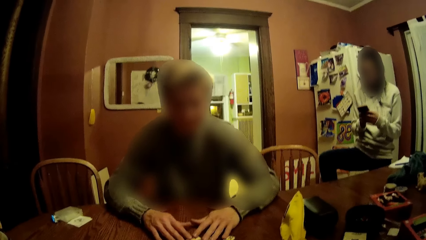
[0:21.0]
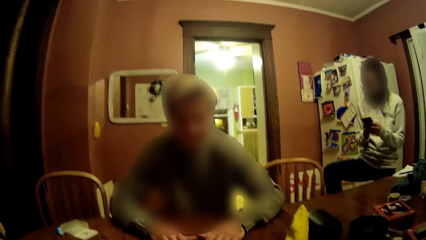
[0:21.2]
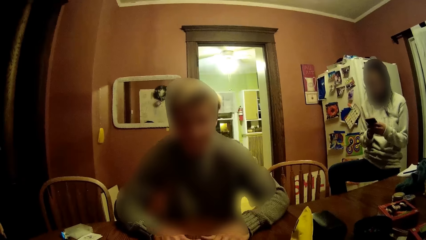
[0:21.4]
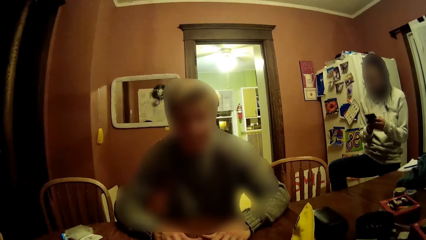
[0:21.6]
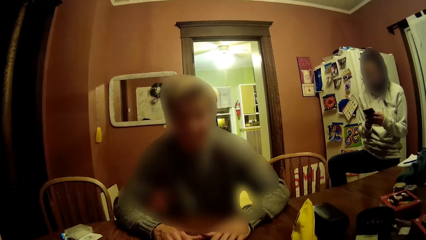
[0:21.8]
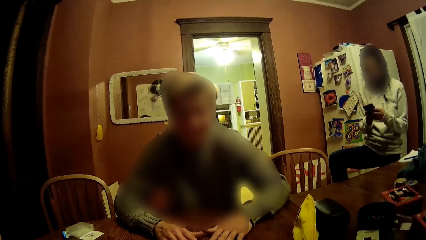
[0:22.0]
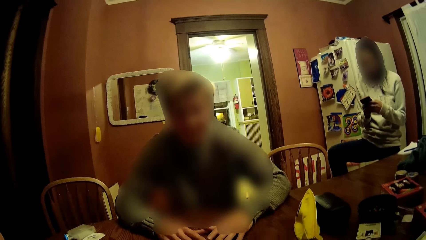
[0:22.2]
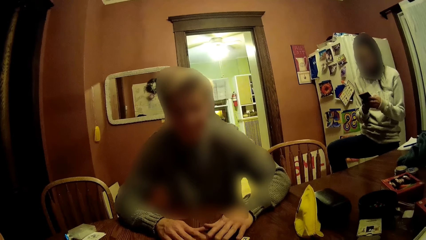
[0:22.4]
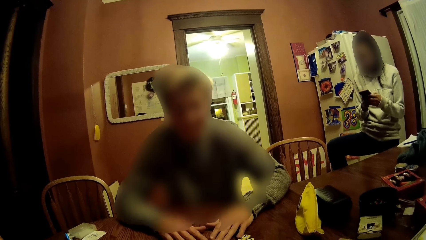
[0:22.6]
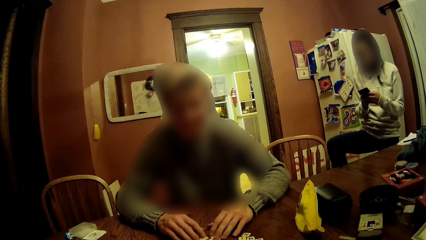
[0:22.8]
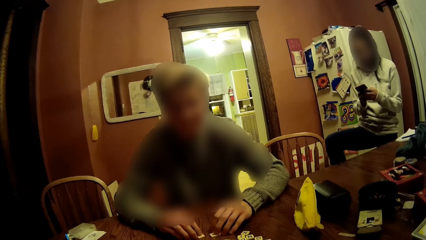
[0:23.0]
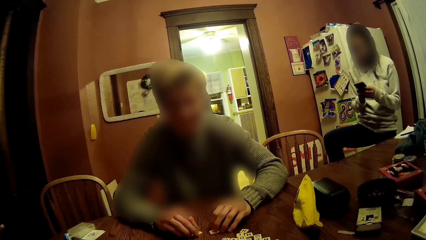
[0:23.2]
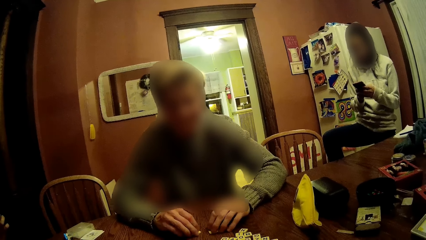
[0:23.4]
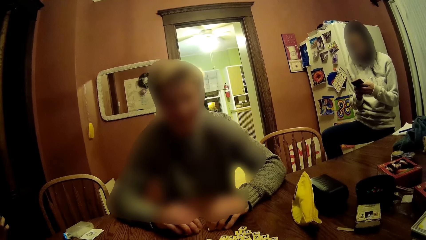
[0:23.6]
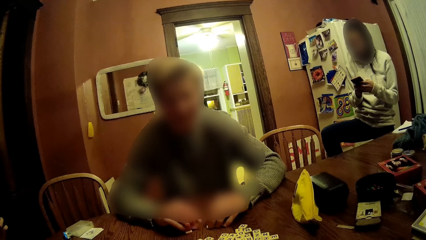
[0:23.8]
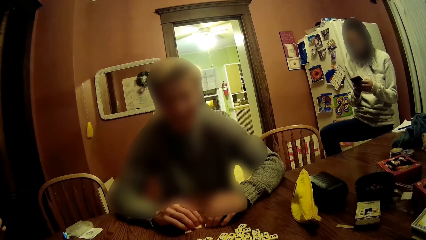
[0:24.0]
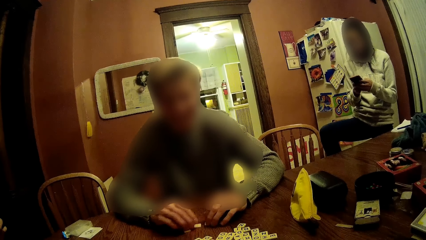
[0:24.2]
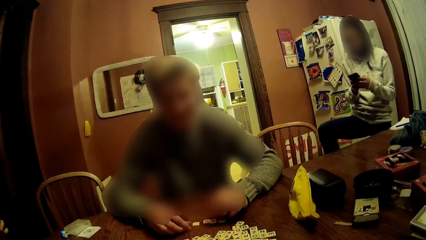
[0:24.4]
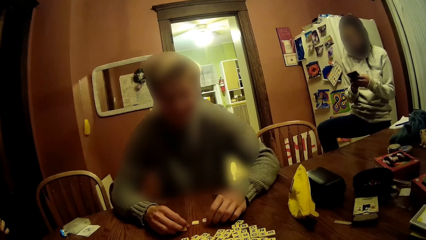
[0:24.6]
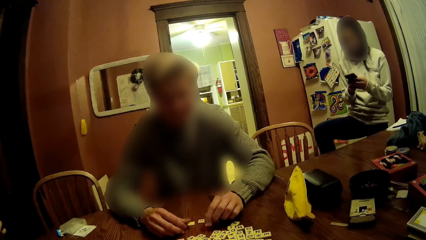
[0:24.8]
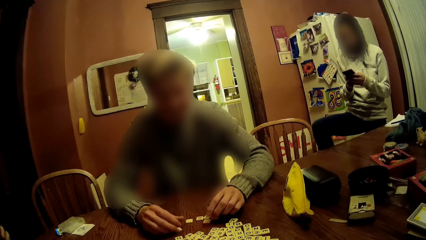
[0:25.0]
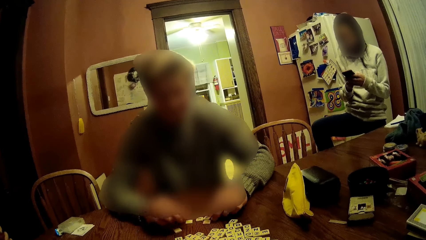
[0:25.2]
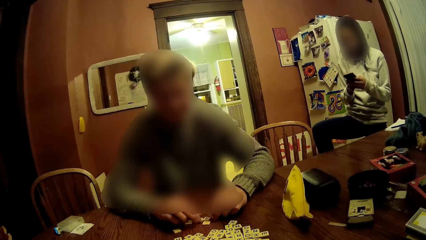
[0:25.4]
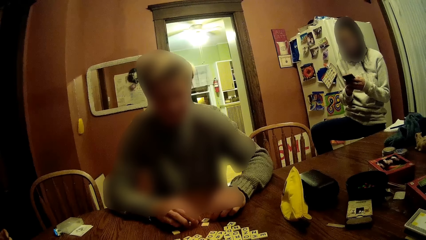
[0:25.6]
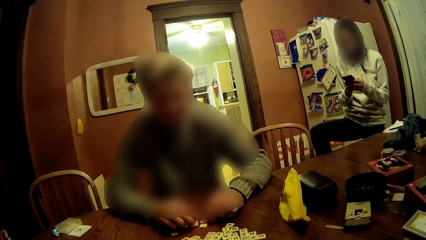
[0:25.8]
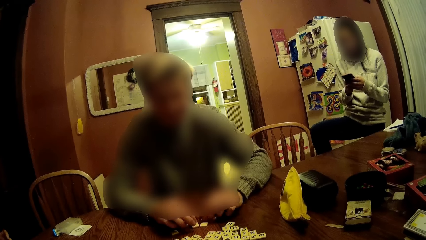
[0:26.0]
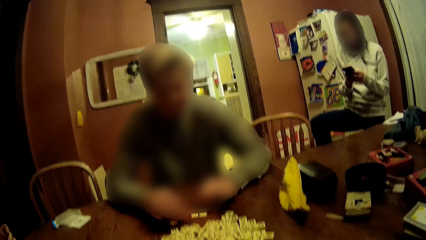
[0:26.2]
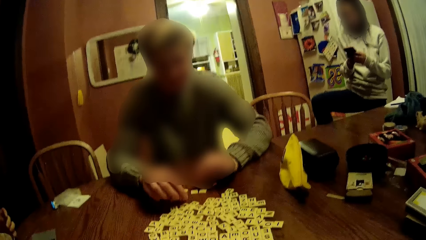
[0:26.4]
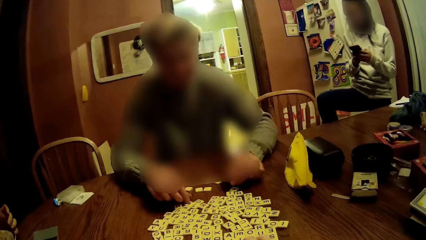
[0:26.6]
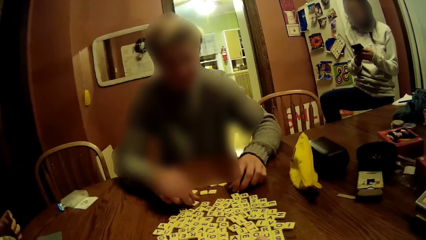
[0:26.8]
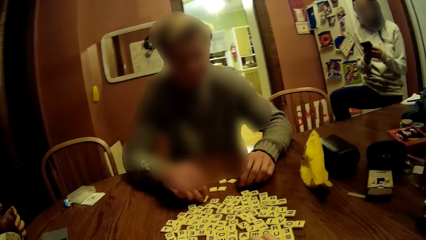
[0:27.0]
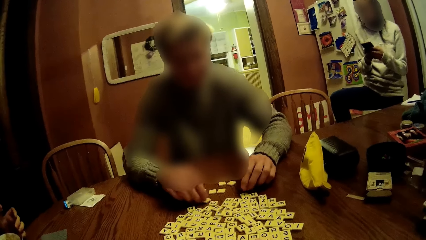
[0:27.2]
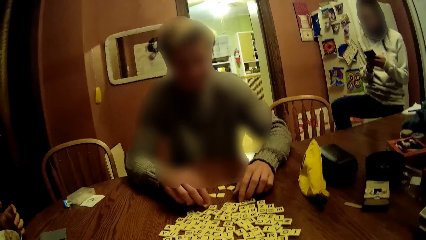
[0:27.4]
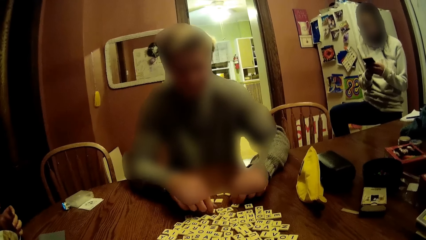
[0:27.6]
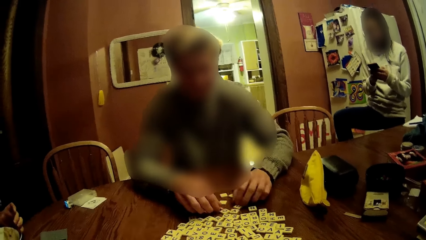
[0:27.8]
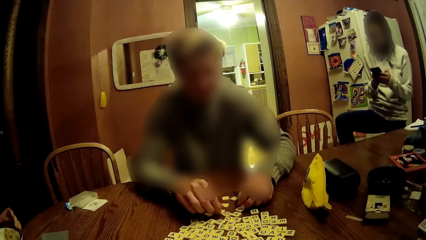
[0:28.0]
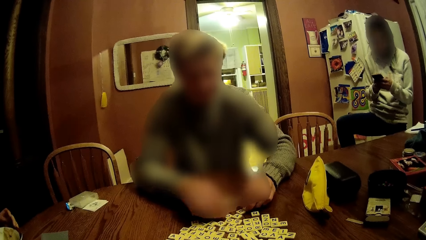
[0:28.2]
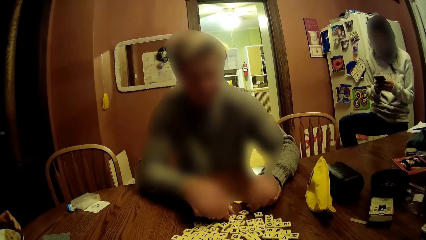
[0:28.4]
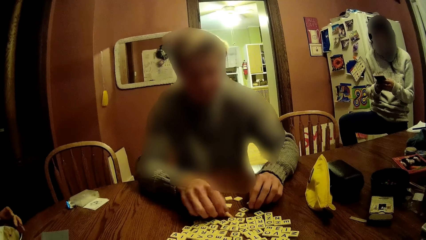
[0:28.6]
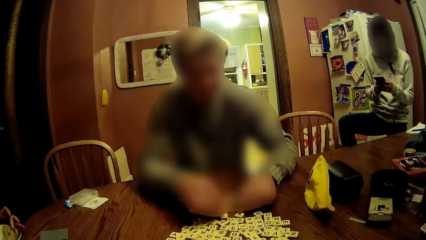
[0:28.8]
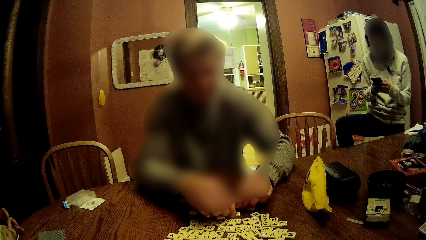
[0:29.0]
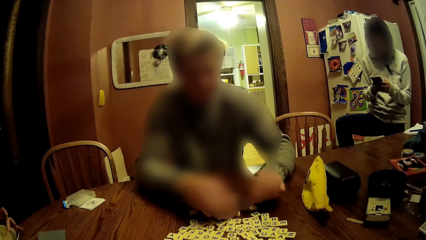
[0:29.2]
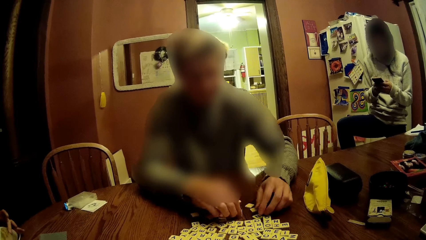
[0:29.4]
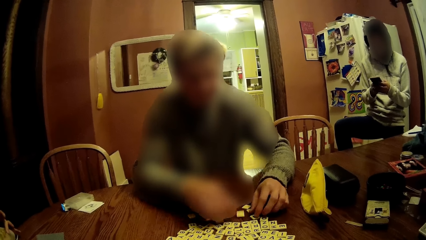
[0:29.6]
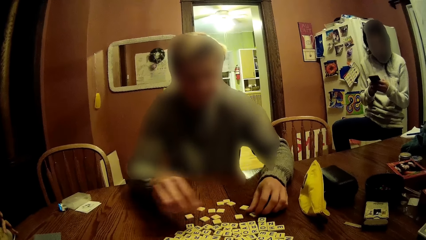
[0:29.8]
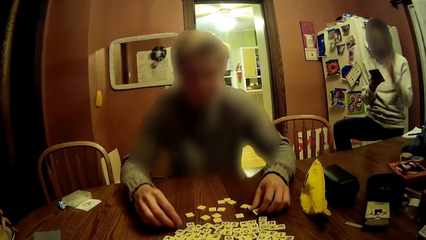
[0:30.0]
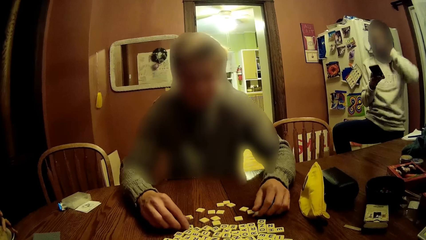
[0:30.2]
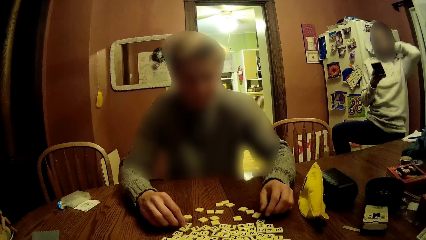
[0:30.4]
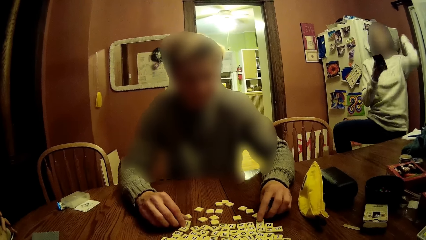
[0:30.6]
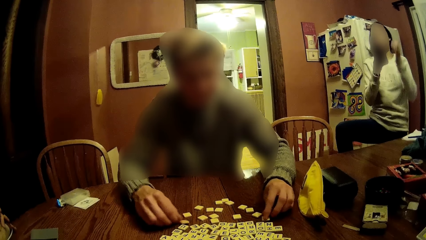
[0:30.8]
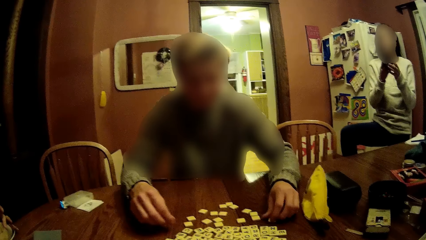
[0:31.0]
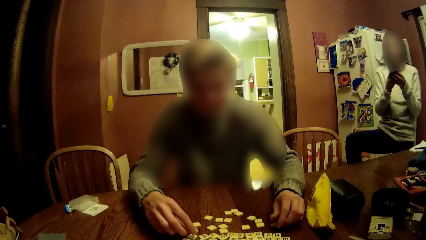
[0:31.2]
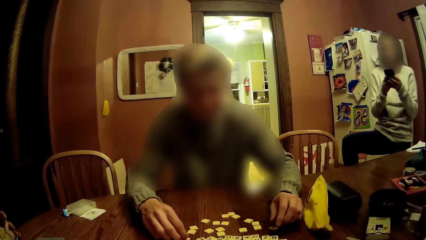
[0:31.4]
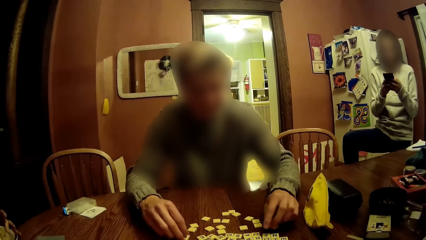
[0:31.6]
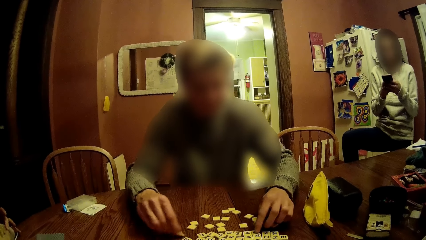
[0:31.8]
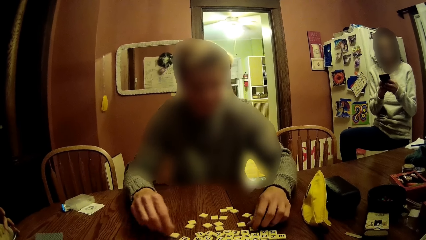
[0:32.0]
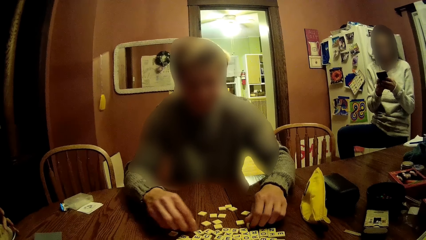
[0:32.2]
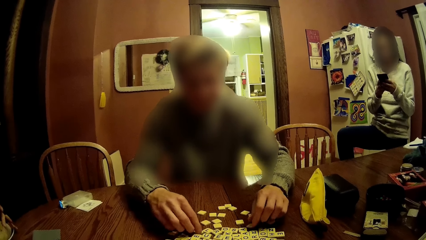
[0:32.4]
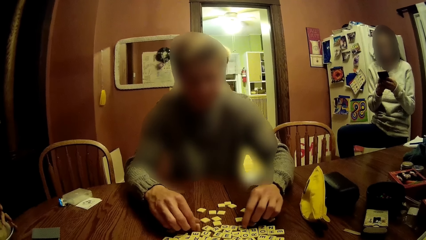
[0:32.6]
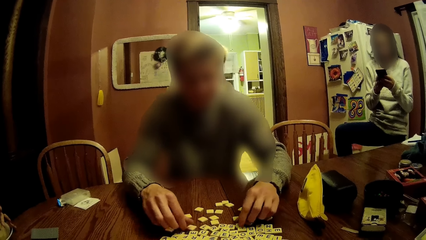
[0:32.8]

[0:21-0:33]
The man flips scrabble tiles on the table with his hands. The woman flips her hair with her left hand and holds the phone with her hands.
